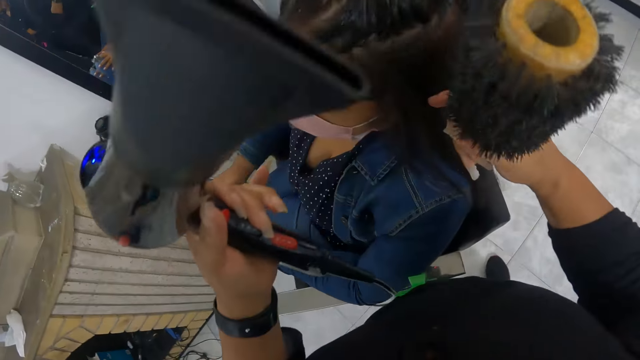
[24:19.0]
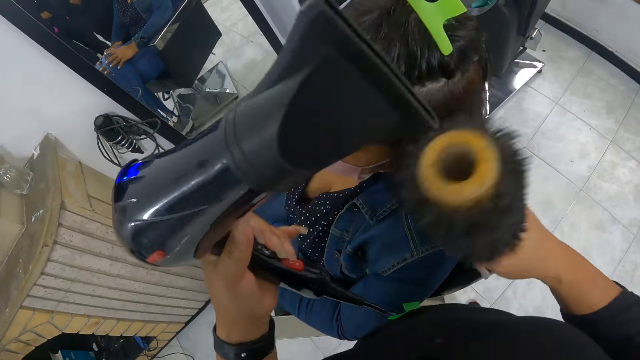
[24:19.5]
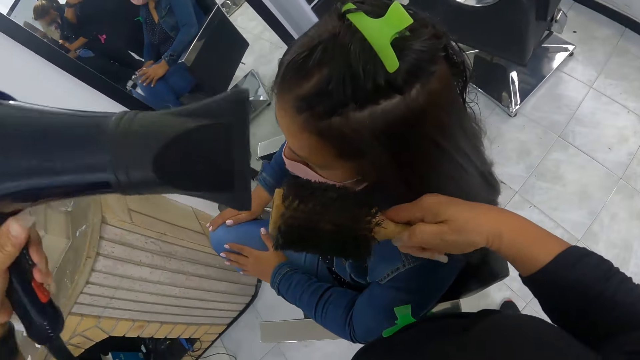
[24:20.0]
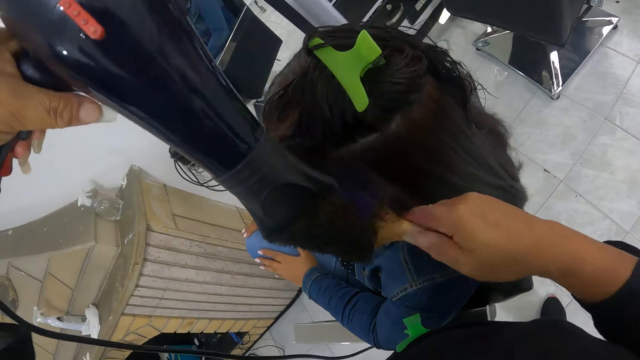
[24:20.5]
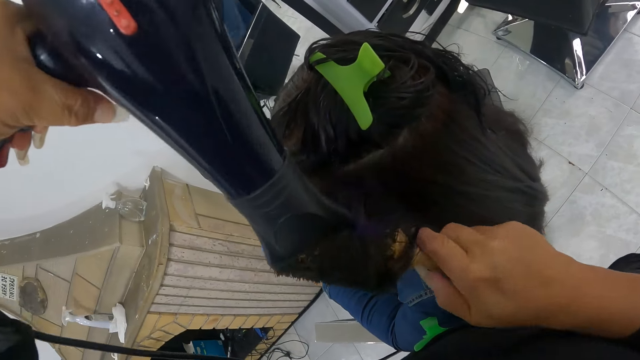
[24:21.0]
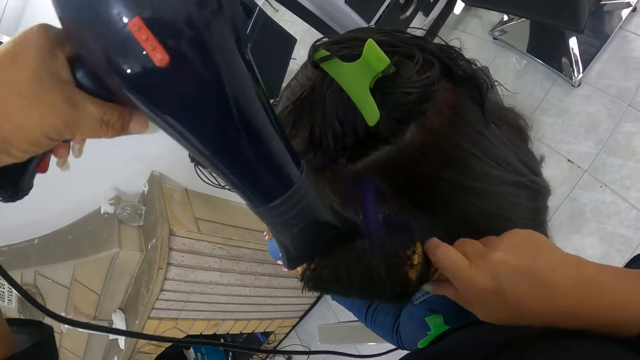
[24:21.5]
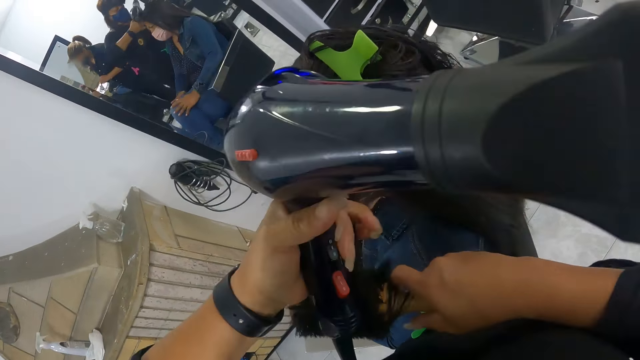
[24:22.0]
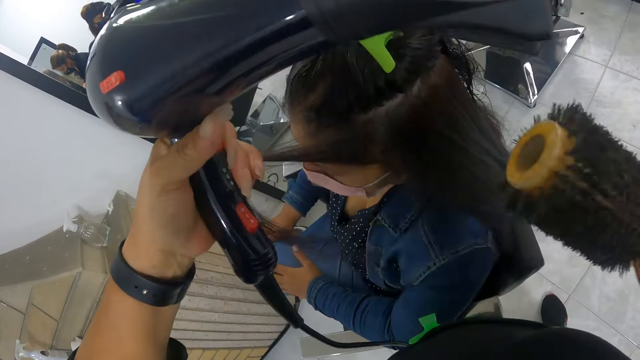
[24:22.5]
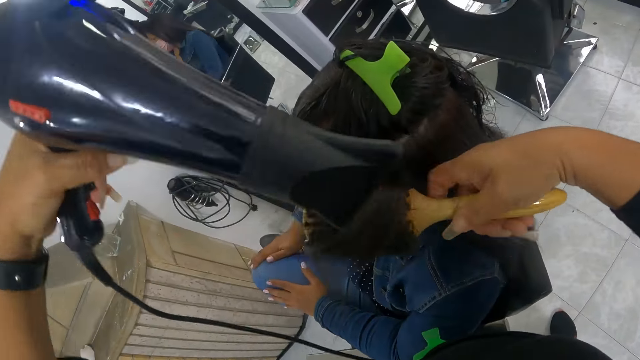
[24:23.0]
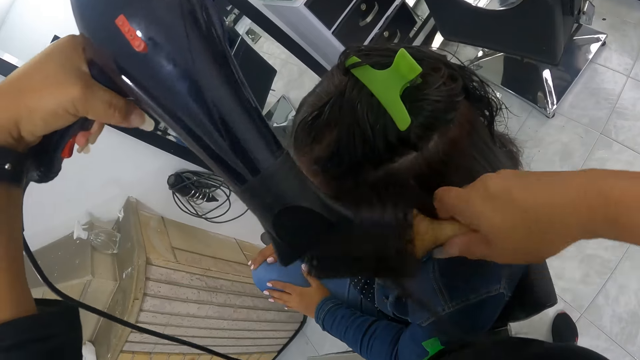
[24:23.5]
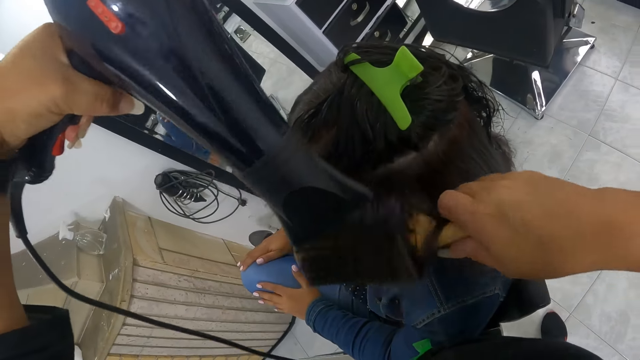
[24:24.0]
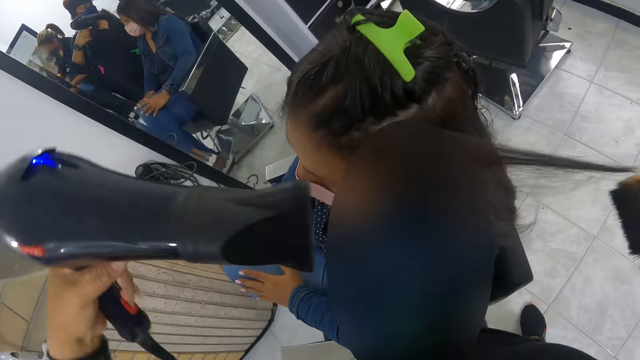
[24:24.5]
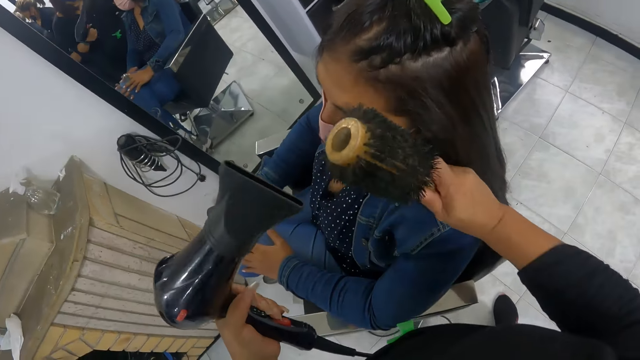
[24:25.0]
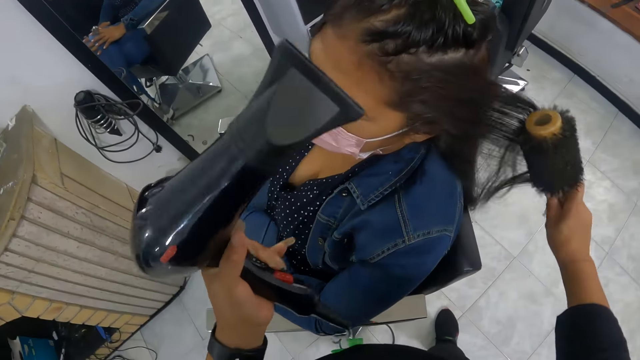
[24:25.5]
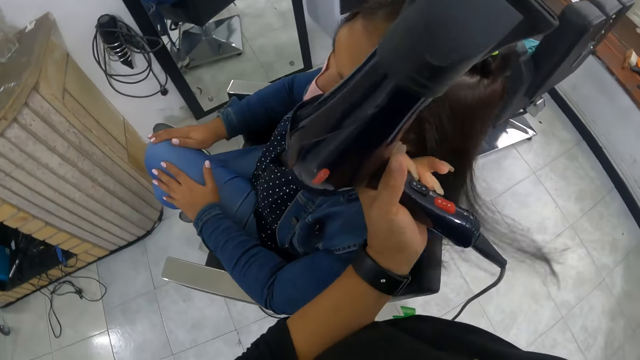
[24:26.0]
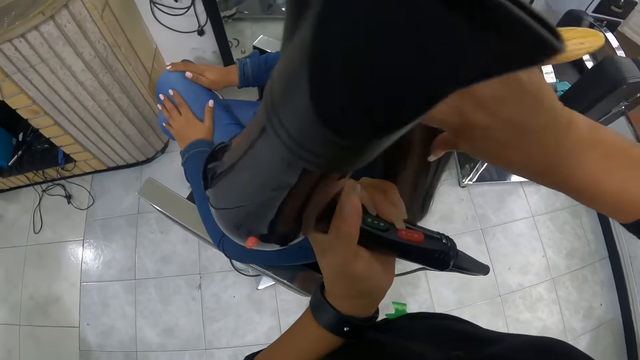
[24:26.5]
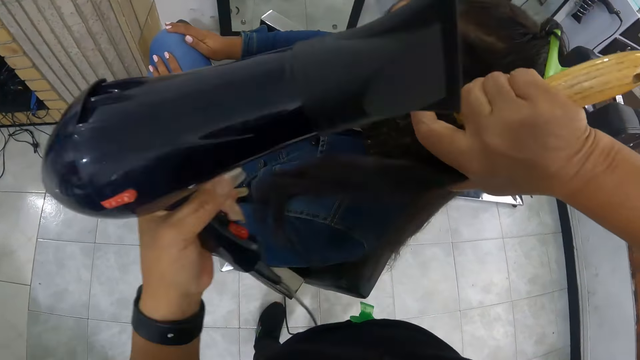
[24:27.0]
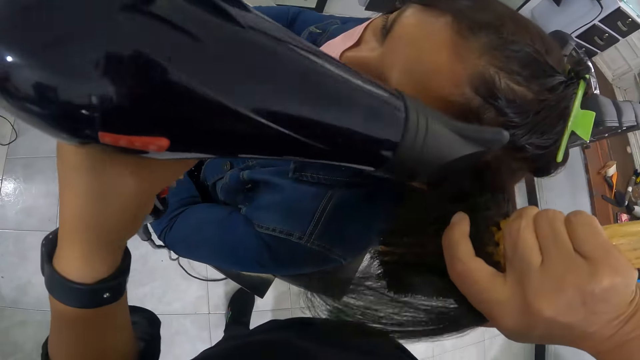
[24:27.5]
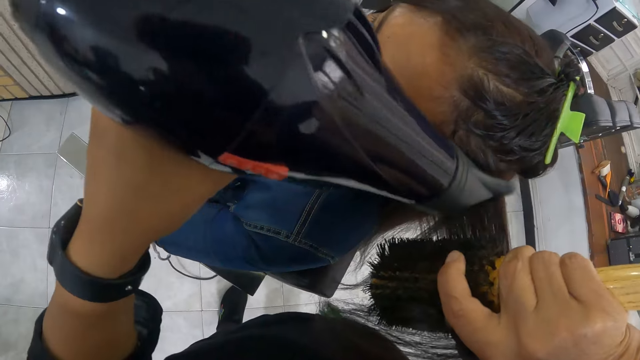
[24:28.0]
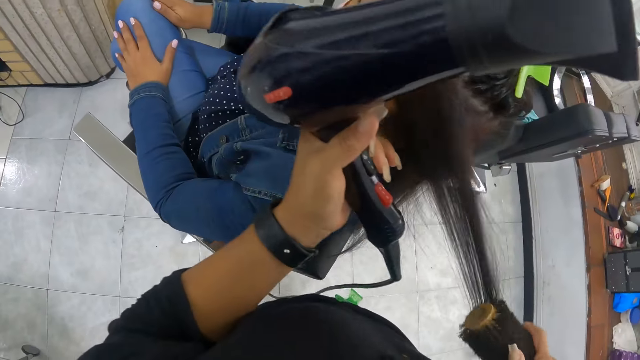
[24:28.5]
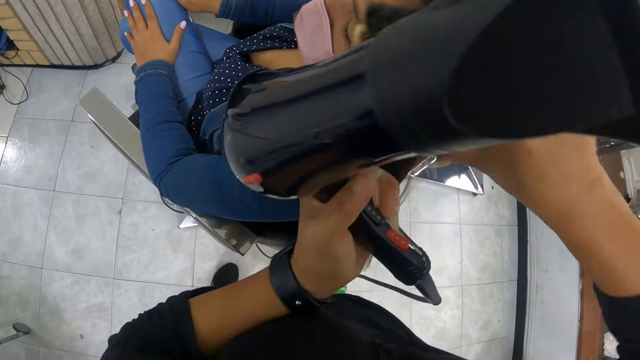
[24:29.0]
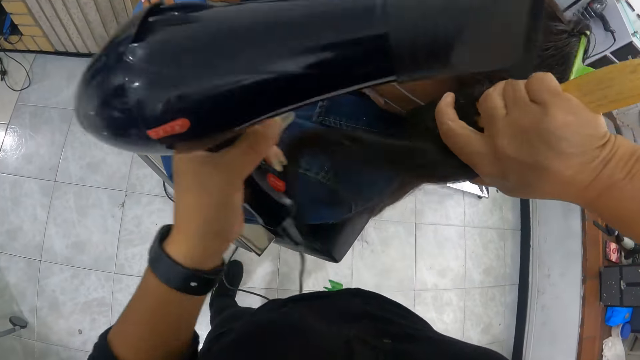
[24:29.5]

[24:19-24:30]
The camera wearer combs the woman's hair with the hair roller comb in her right hand and the hairdryer in her left hand. She adjusts the woman's hair with her left hand. She combs the woman's hair with the hair roller comb in her right hand and the hairdryer in her left hand. She combs the woman's hair again.

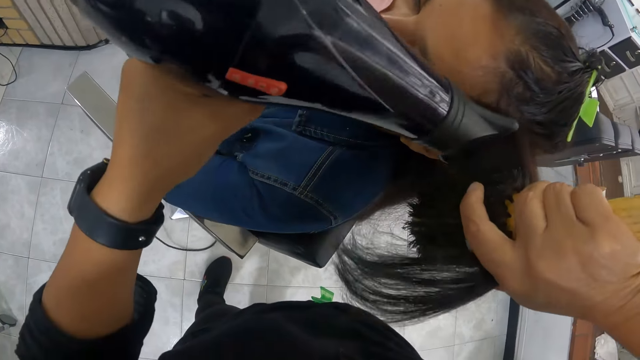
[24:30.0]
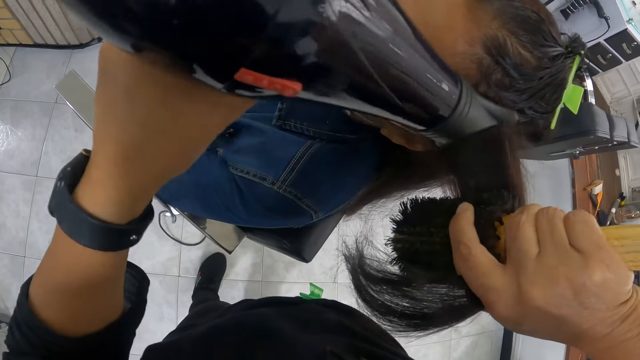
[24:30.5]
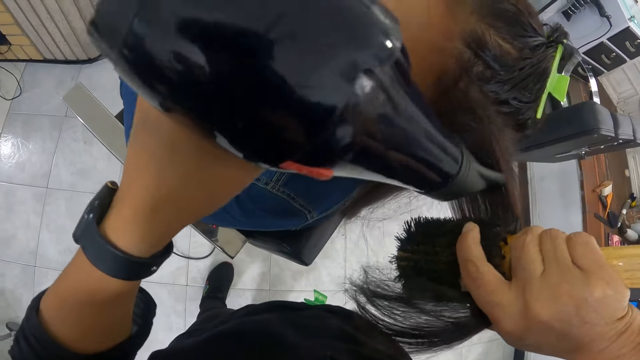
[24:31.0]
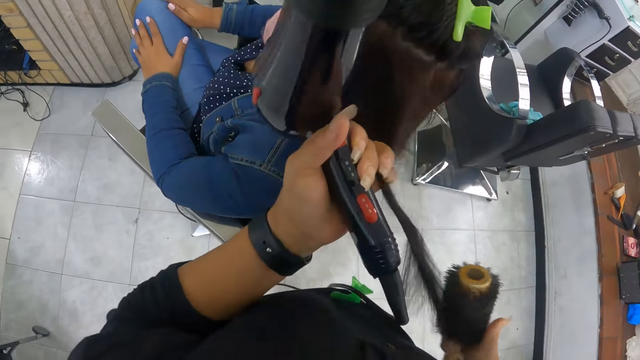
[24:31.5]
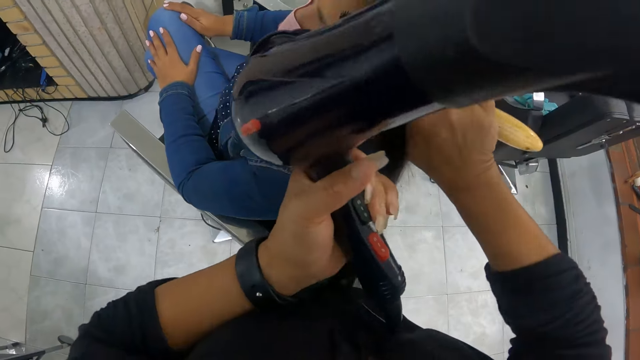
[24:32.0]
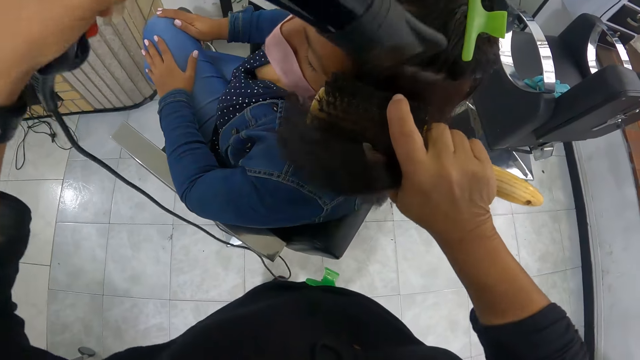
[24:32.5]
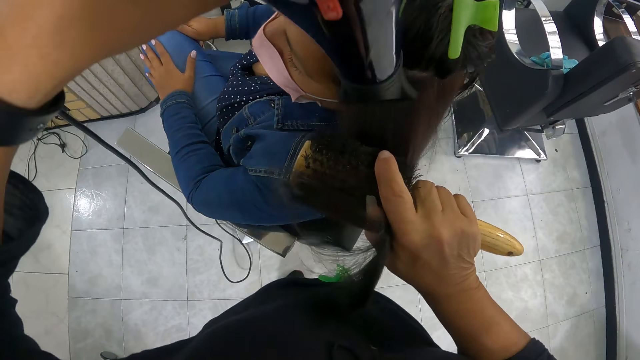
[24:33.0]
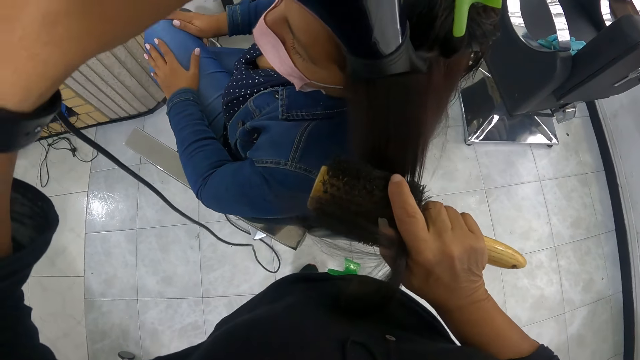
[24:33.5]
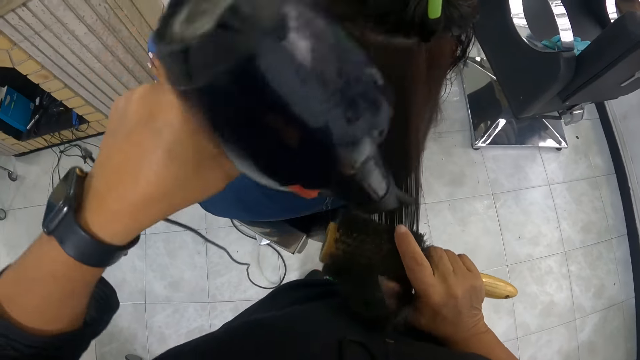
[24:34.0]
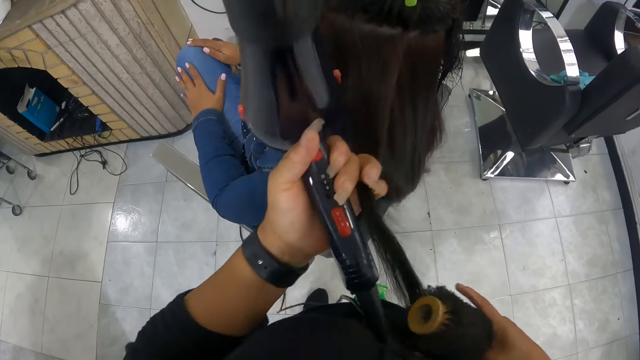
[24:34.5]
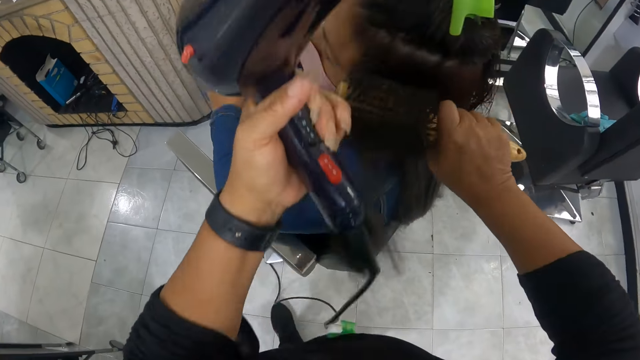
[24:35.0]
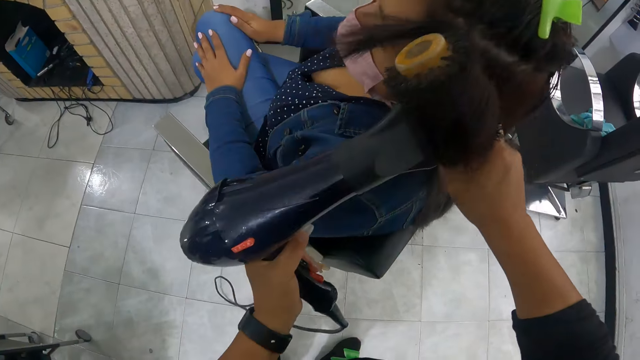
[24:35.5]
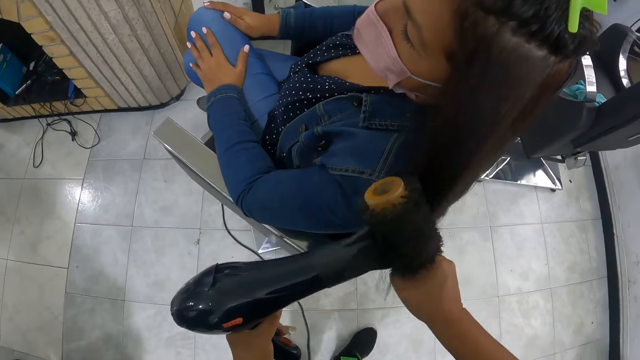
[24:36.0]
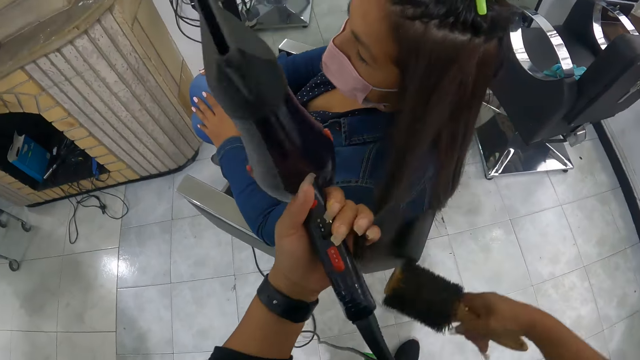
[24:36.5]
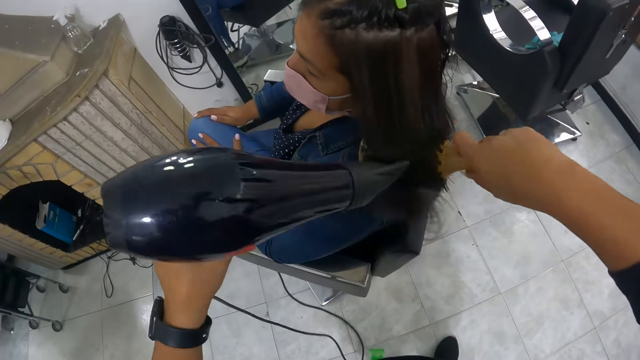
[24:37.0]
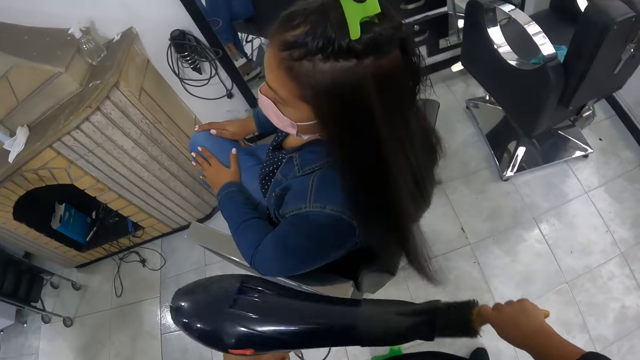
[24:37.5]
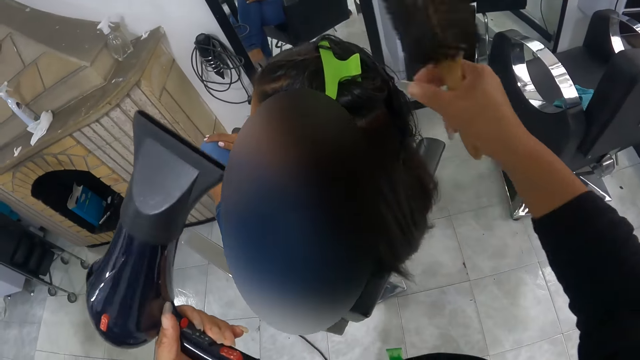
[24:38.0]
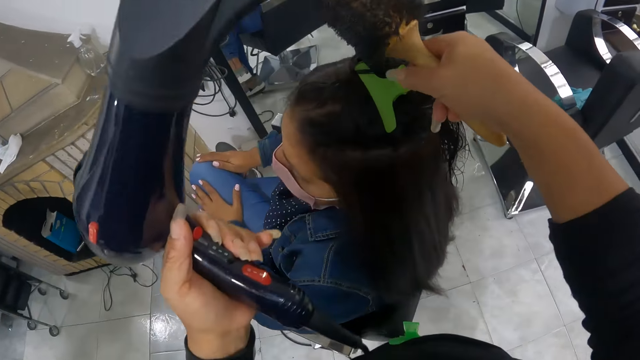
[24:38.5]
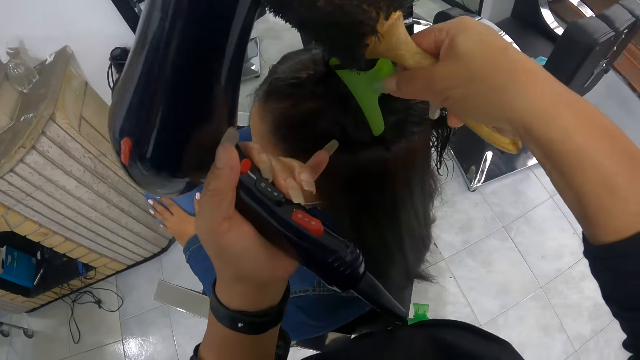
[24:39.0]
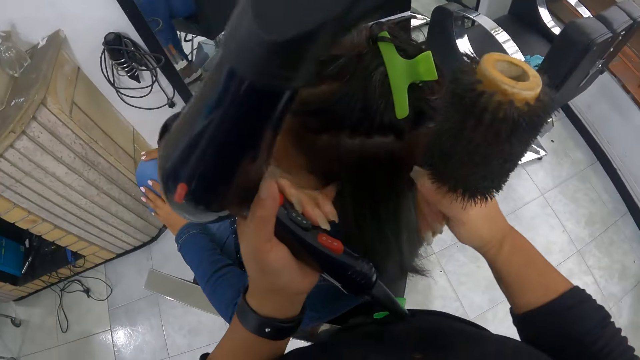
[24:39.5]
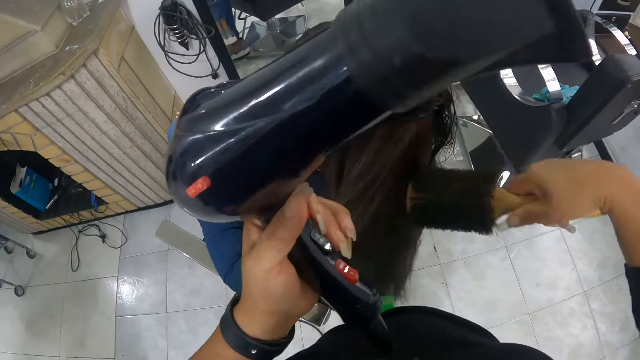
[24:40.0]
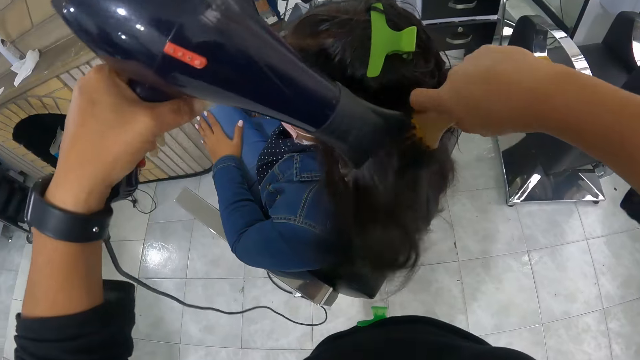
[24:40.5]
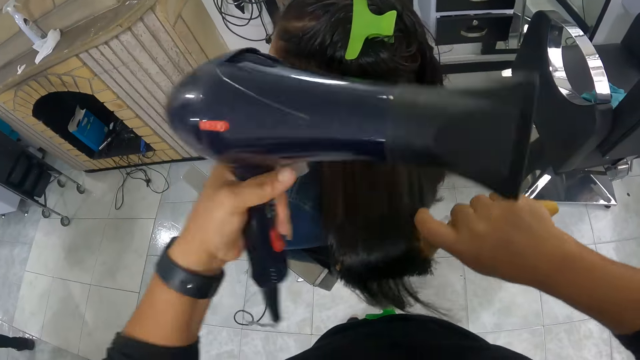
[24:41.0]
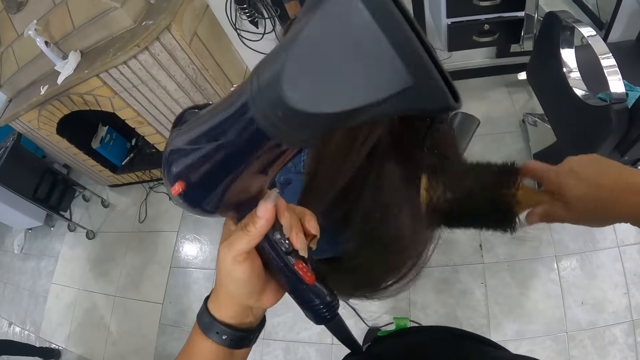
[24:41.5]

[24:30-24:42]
The camera wearer combs the woman's hair with the hair roller comb in her right hand and the hairdryer in her left hand. She adjusts the woman's hair with her left hand. She combs the woman's hair with the hair roller comb in her right hand and the hairdryer in her left hand. She adjusts the woman's hair with her left hand. She rolls the woman's hair on the roller brush in her right hand with her left hand. She combs the woman's hair with the hair roller comb in her right hand and the hairdryer in her left hand. She adjusts the woman's hair with her left hand. She combs the woman's hair with the hair roller comb in her right hand and the hairdryer in her left hand. She adjusts the hair clip on the woman's head with her right hand. She holds the hair clip. She adjusts the woman's hair with both hands. She combs the woman's hair with the hair roller comb in her right hand and the hairdryer in her left hand. She adjusts the woman's hair with her left hand.
